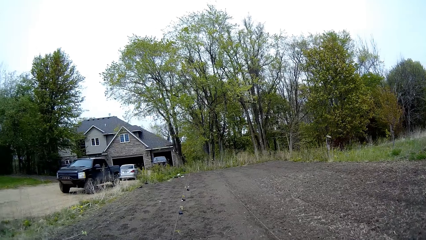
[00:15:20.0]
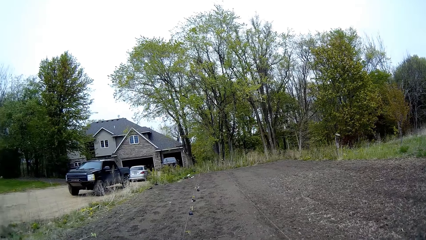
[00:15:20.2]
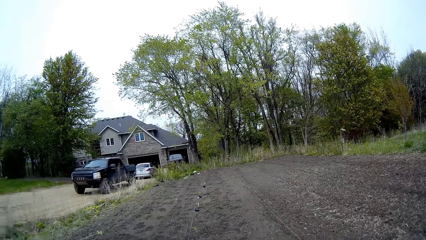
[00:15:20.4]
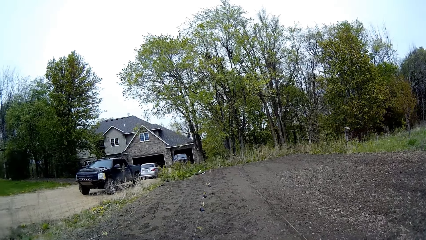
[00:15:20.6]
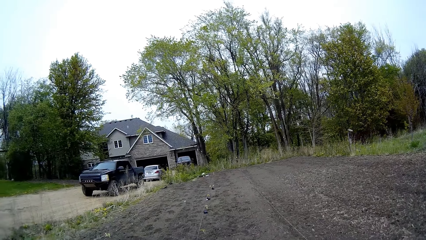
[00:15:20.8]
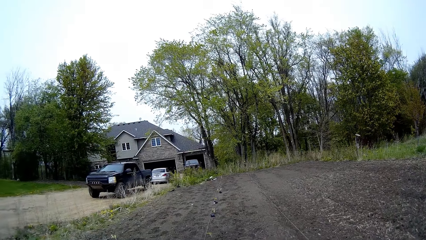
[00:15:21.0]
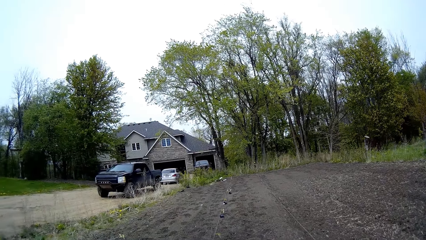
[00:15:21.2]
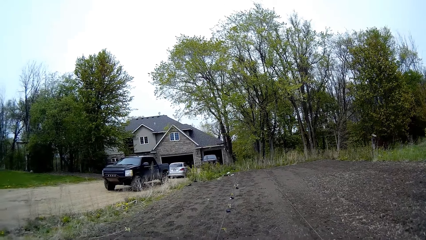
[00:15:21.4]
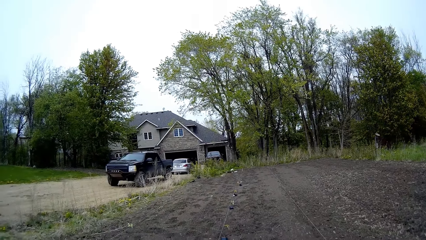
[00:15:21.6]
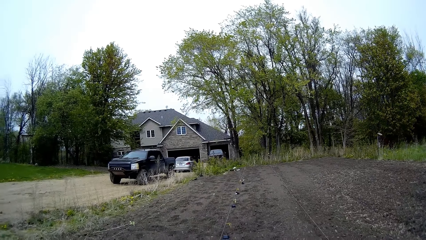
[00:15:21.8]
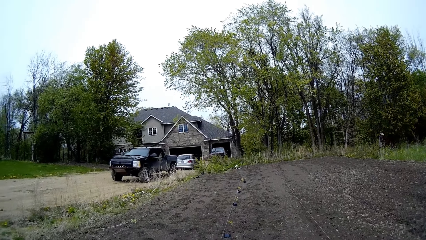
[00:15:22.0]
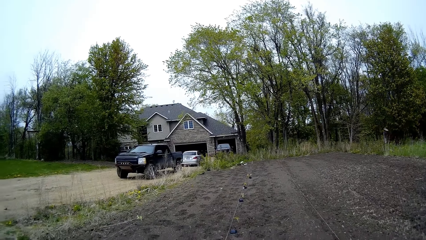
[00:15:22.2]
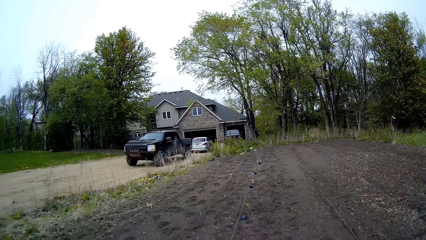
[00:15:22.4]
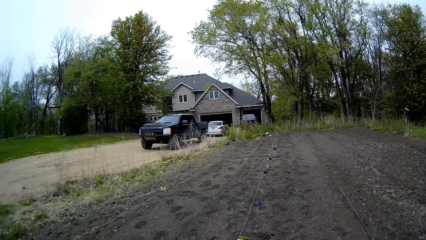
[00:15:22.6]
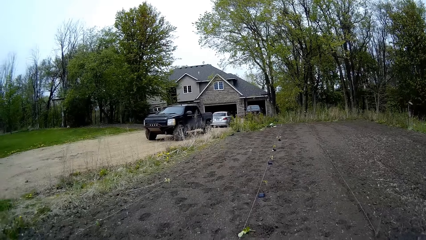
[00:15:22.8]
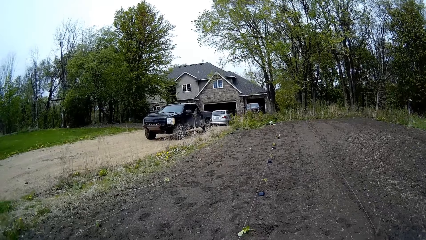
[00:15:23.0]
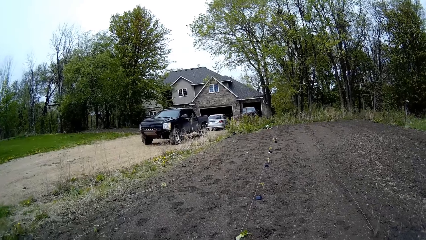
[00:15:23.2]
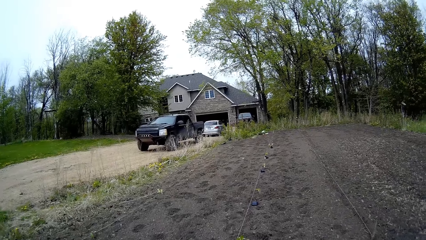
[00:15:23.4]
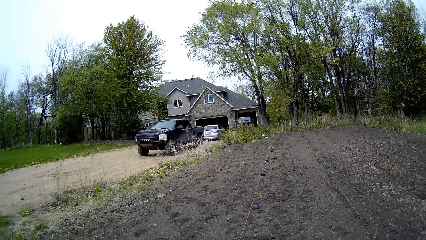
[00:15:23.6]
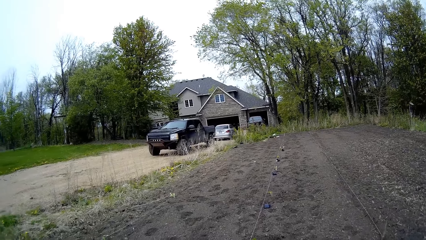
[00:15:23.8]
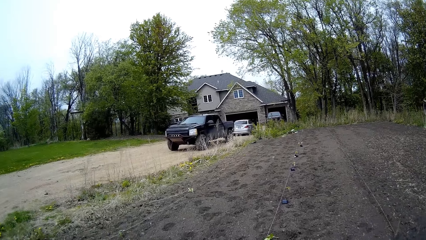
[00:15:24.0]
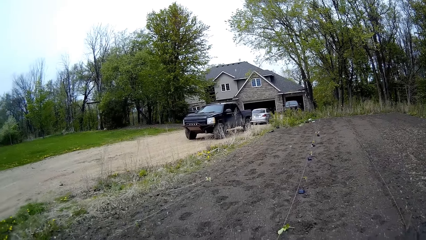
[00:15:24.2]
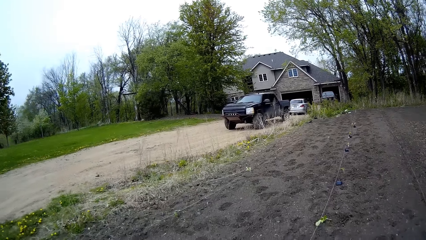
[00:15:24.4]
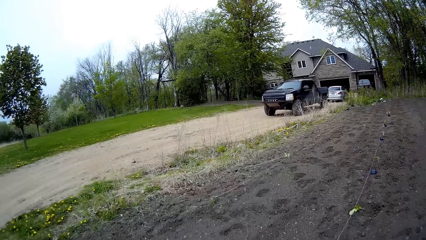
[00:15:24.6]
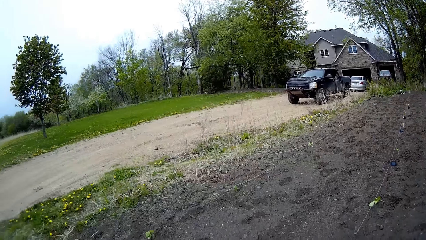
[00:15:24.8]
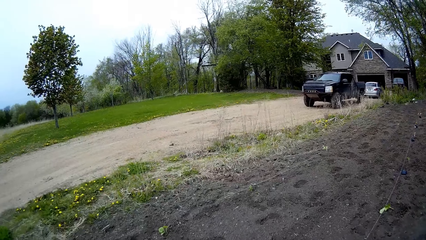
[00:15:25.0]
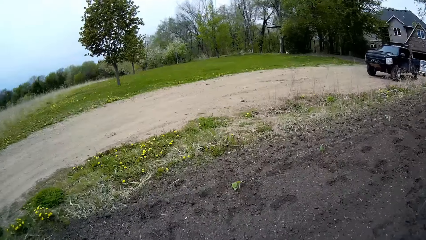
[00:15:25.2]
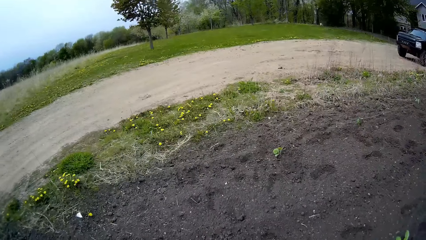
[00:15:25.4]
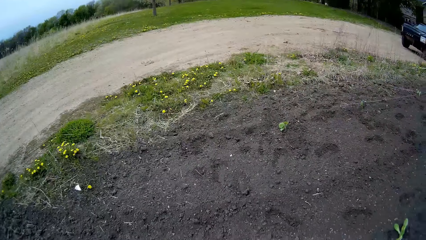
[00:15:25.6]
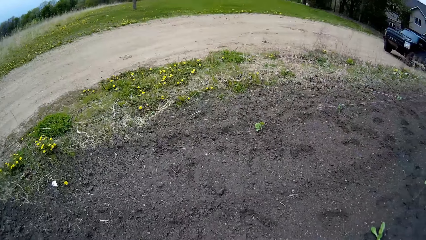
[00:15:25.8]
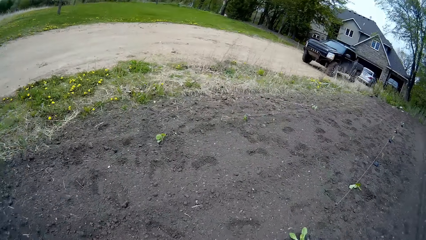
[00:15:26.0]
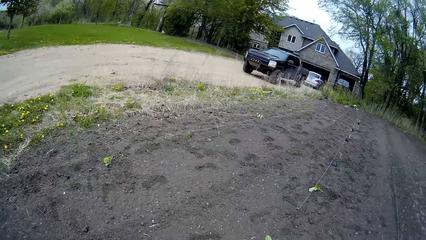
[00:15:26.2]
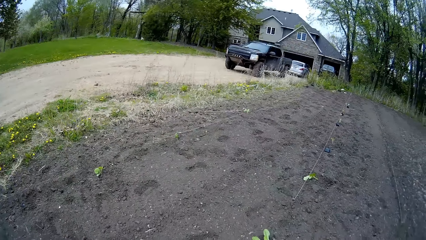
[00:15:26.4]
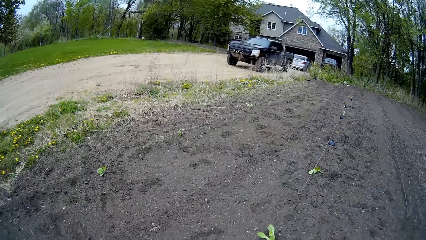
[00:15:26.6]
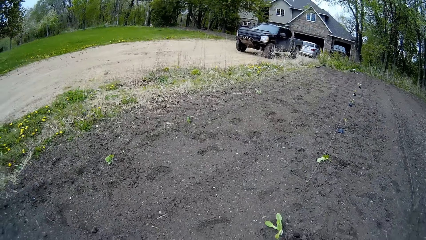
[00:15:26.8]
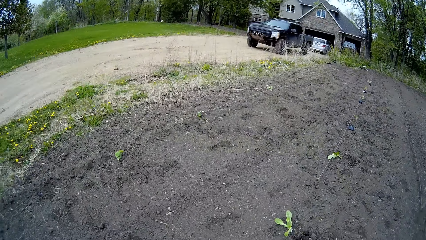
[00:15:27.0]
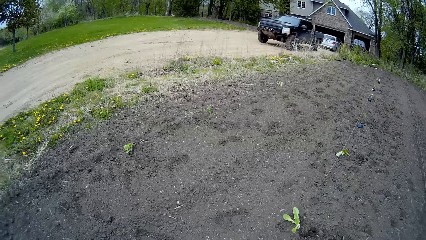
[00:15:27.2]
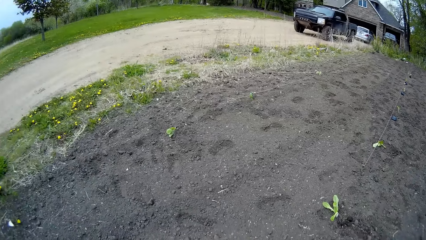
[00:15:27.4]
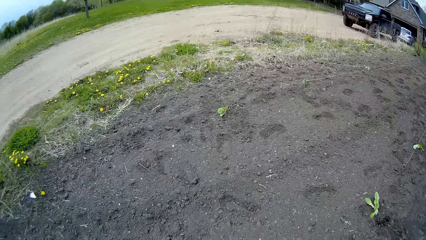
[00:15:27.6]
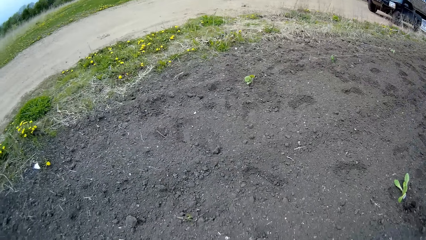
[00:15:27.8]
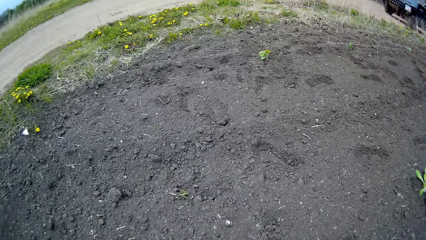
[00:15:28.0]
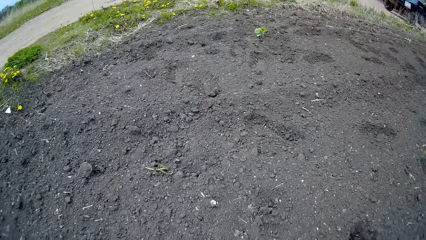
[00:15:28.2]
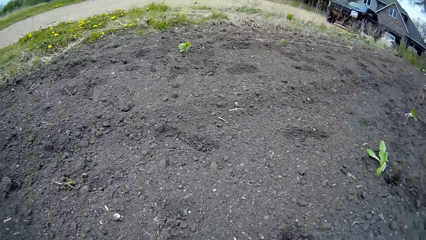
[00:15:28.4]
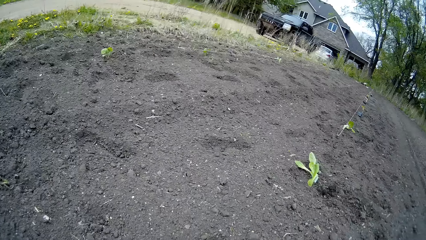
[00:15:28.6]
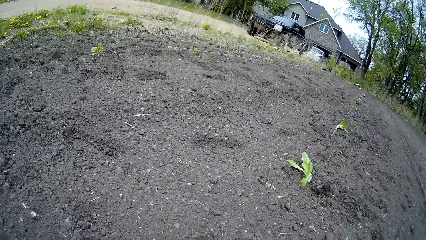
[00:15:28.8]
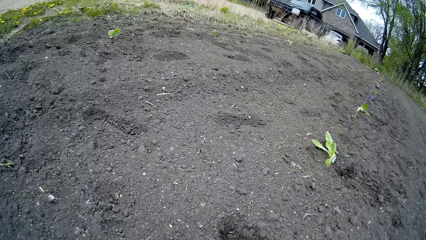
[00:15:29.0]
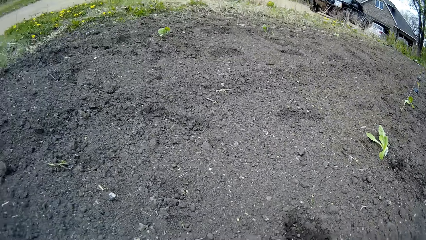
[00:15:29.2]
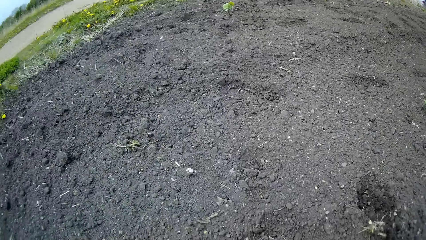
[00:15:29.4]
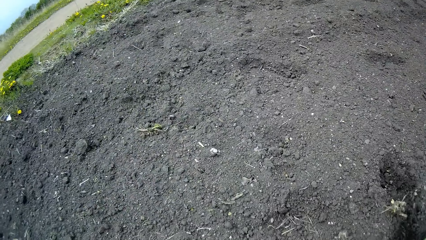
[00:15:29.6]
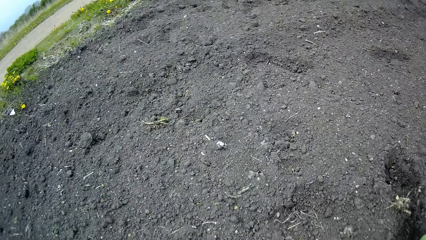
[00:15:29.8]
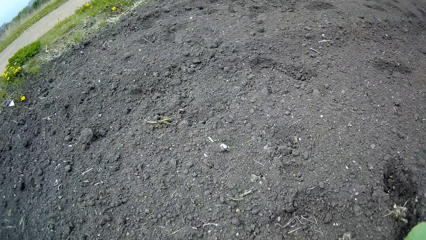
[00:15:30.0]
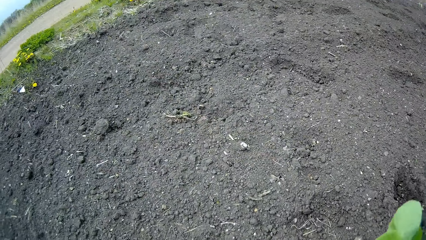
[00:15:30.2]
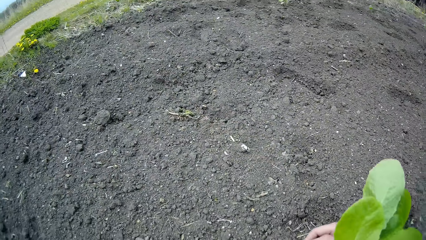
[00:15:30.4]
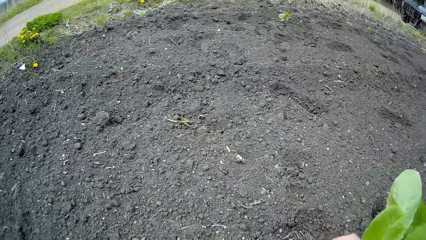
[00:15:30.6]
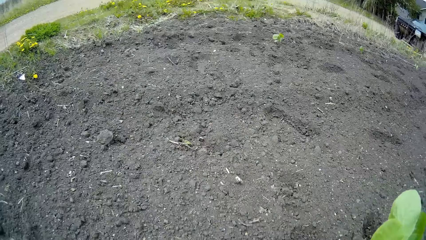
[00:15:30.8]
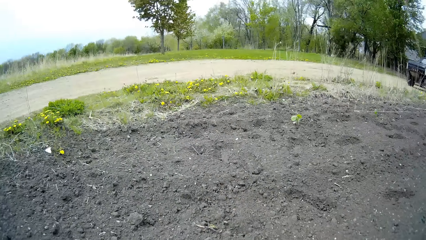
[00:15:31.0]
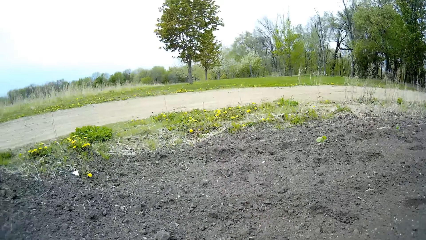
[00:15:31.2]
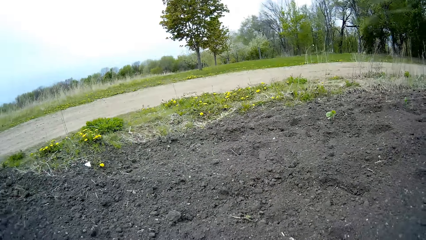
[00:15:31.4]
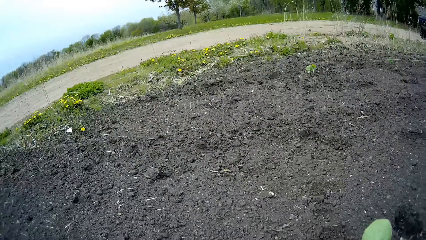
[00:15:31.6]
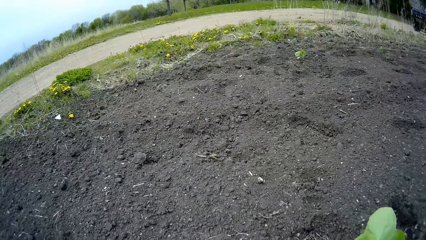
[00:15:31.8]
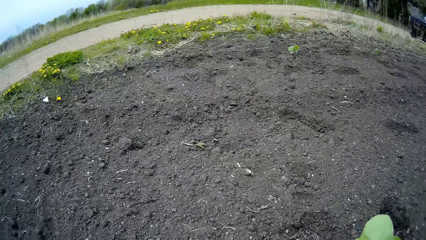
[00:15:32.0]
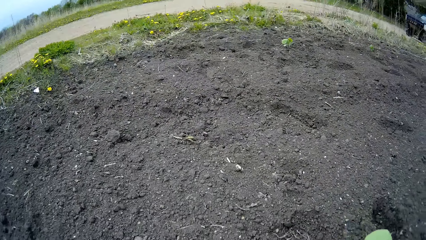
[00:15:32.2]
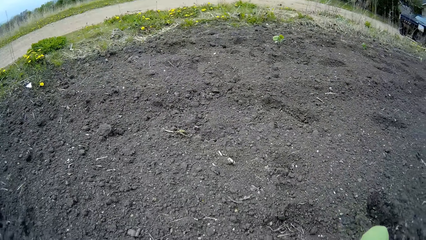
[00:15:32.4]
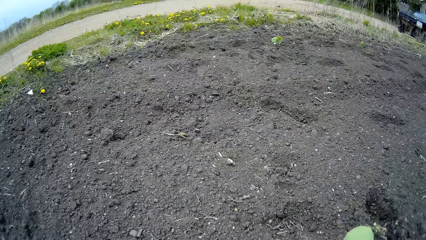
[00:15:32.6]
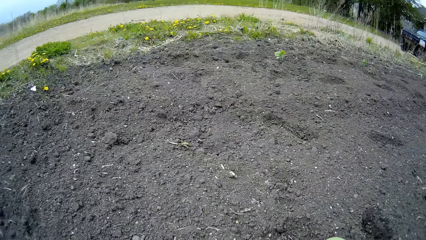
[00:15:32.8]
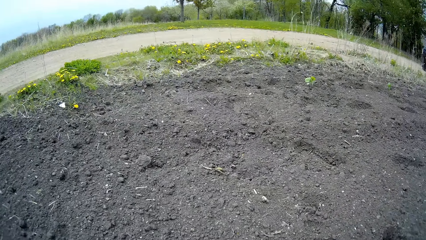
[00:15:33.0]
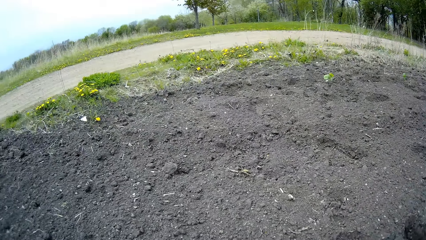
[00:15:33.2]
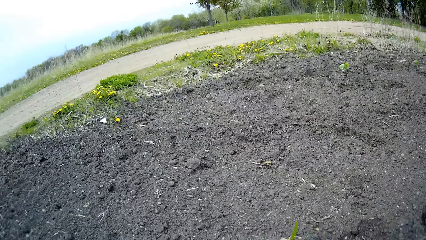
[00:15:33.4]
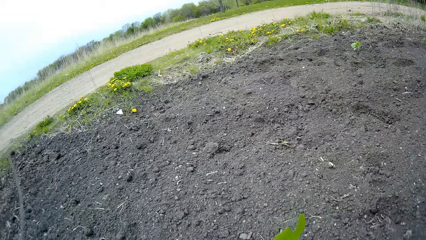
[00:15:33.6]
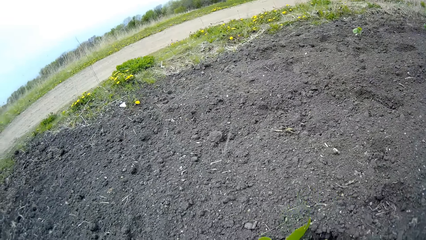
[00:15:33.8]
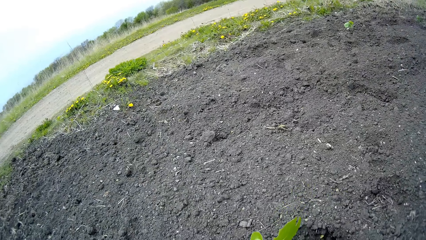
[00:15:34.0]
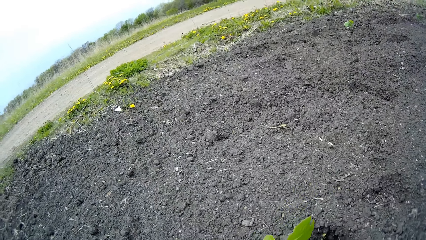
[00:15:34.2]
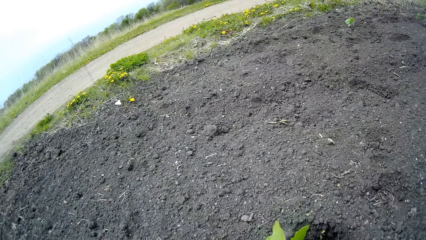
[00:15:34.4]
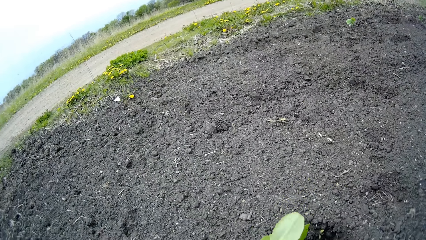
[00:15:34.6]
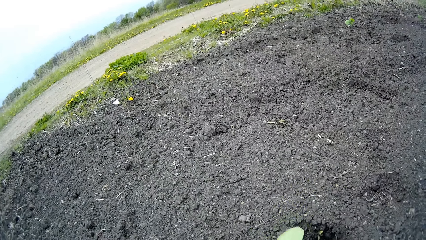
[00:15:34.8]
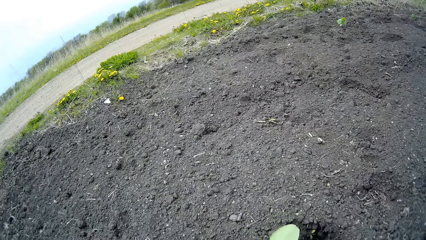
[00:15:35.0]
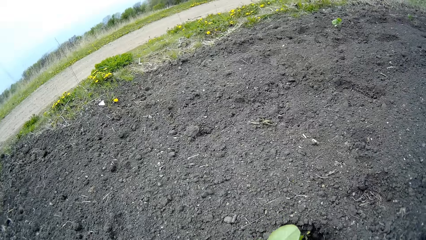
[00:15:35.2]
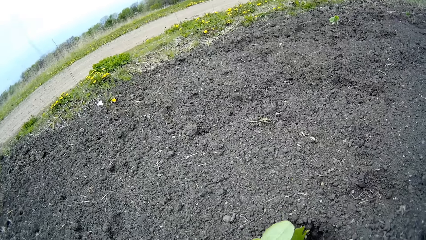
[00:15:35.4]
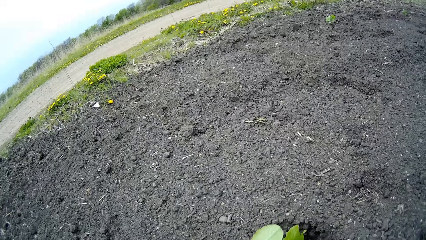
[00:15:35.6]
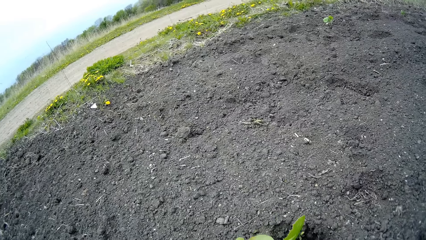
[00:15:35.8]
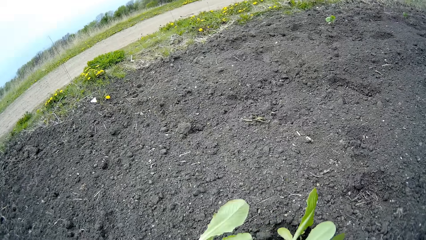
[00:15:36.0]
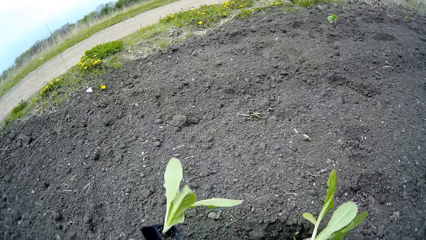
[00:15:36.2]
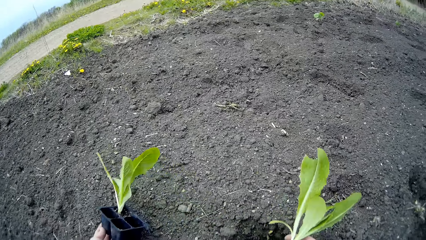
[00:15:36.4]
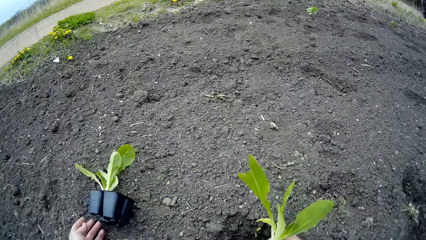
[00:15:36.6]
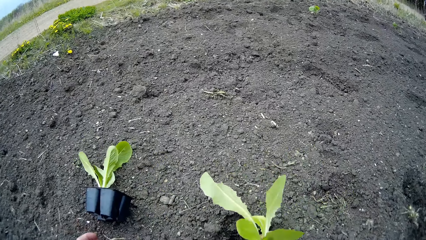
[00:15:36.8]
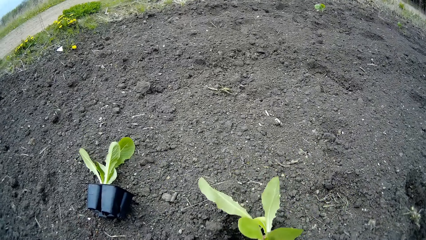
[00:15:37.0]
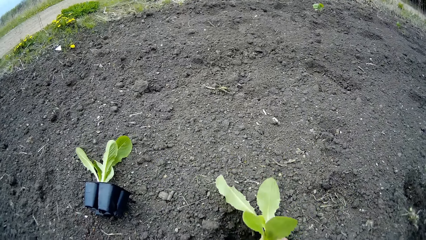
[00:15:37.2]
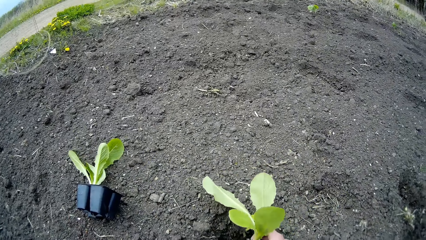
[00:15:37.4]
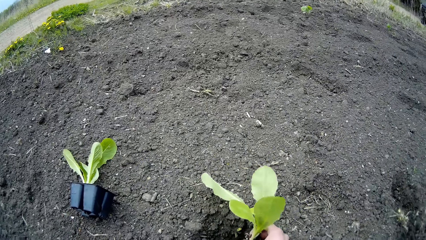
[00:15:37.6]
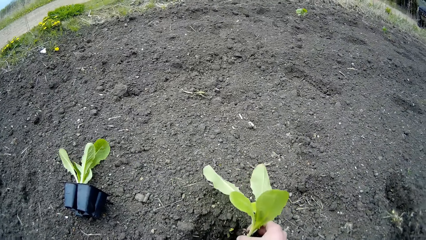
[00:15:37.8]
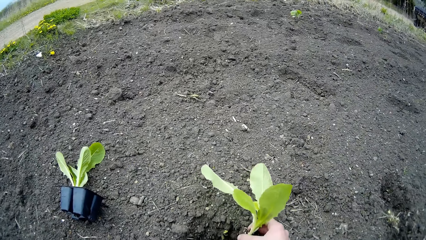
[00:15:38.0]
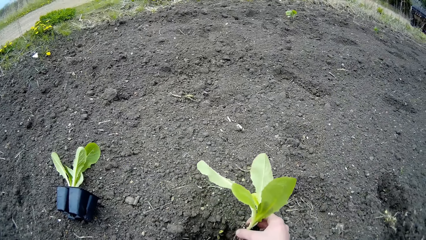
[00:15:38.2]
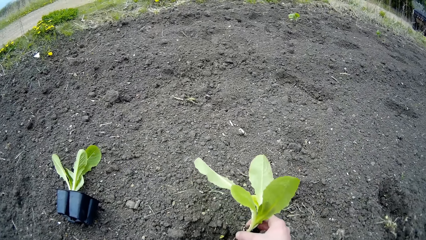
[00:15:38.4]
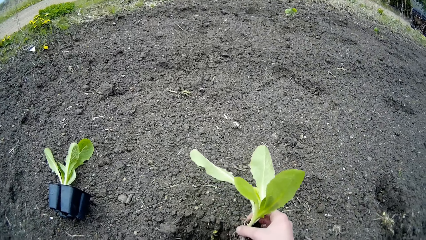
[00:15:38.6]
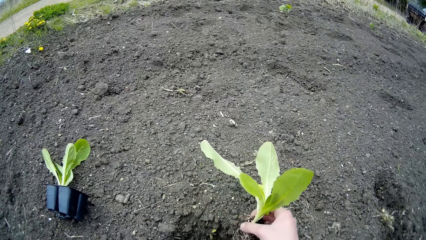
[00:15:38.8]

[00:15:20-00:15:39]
The camera wearer plants the seedling. He picks up a pot-plant from the ground. He drops the pot-plant on the ground with his left hand. He holds a plant with his right hand. He plants the seedling.
